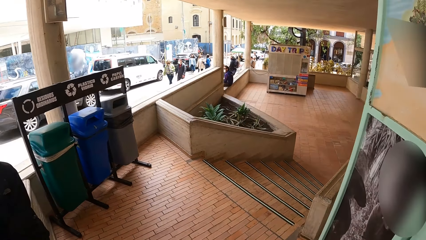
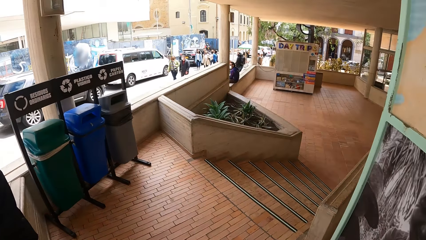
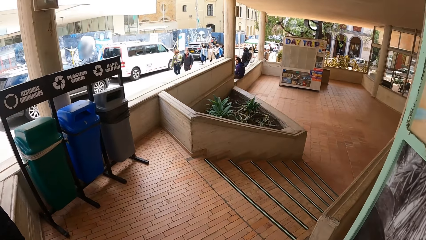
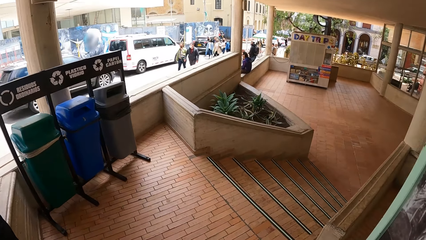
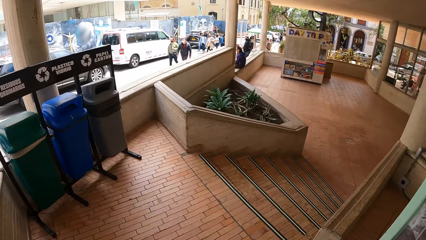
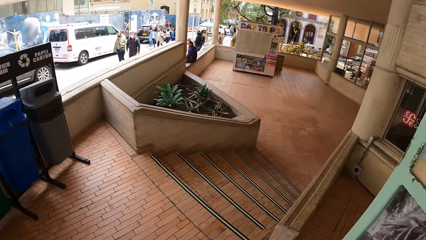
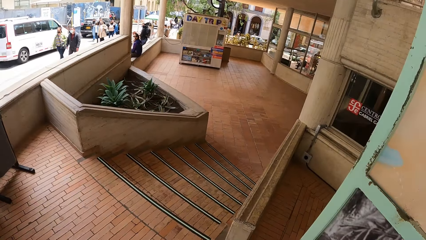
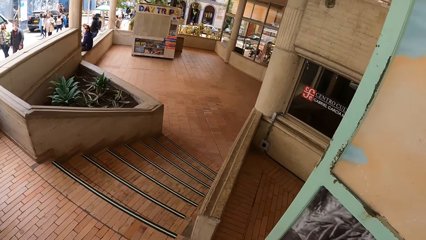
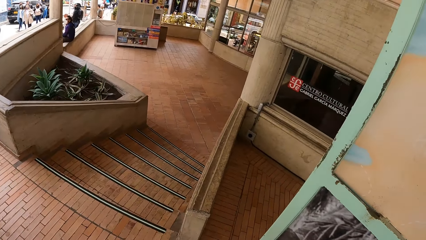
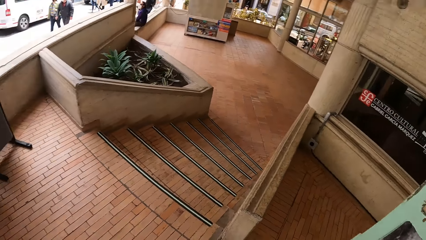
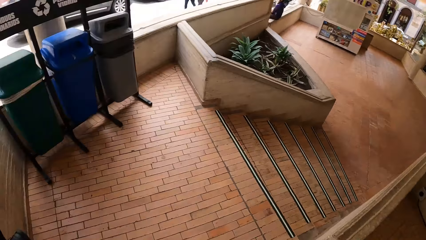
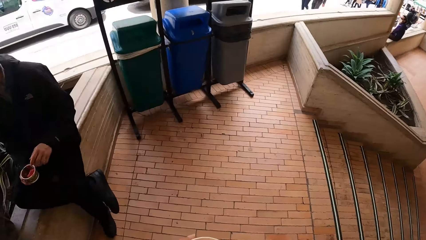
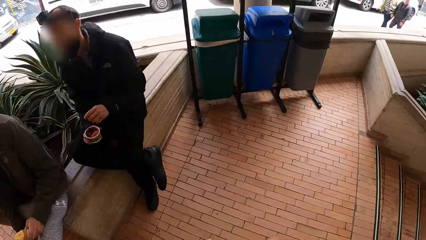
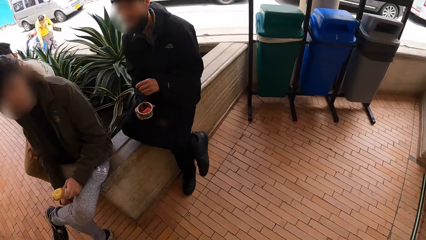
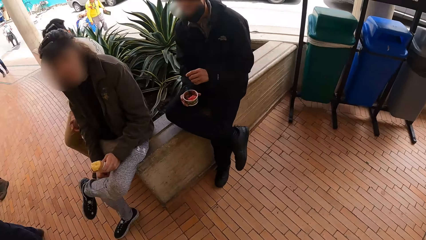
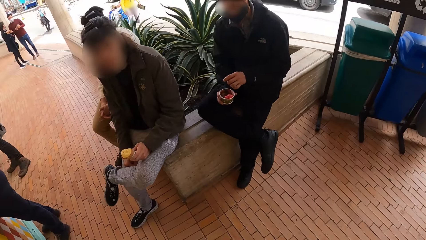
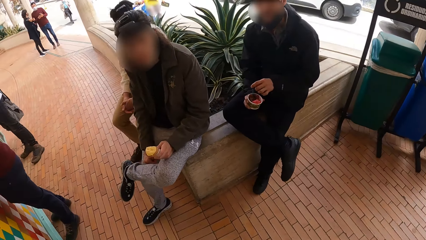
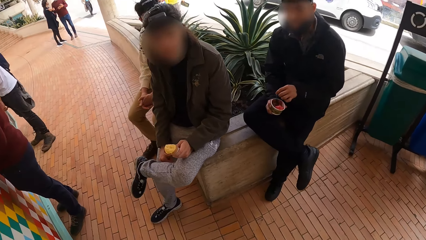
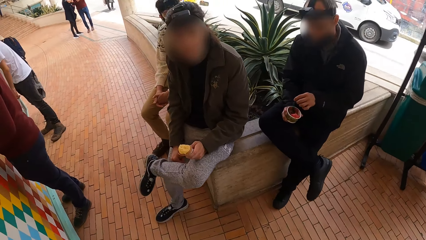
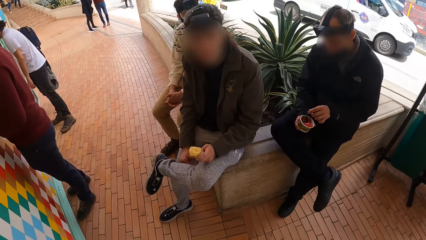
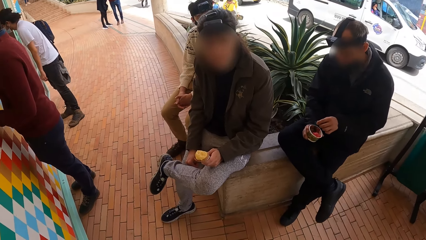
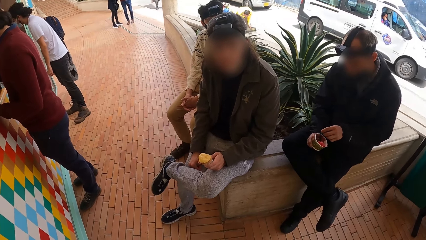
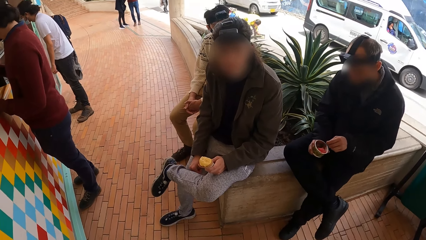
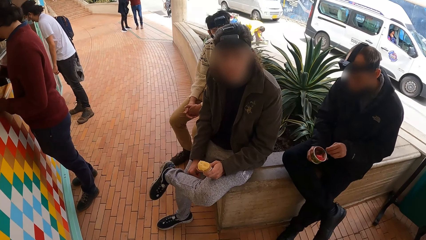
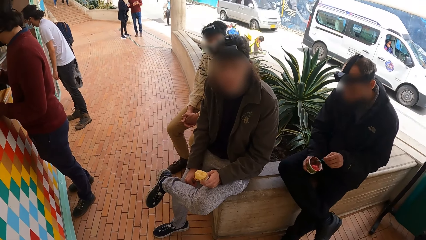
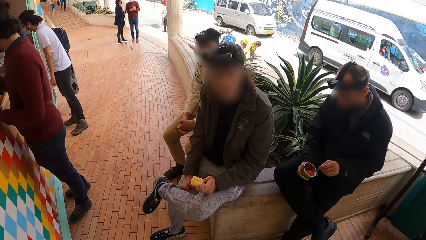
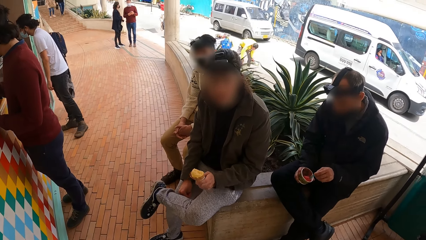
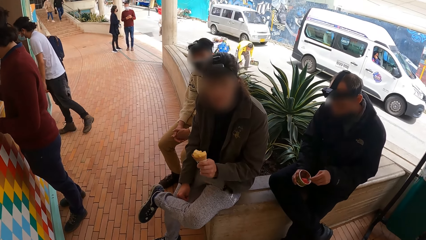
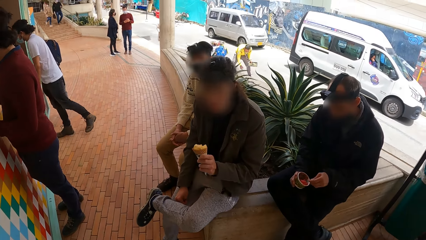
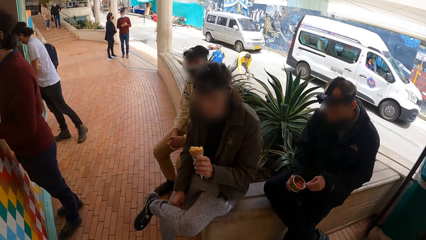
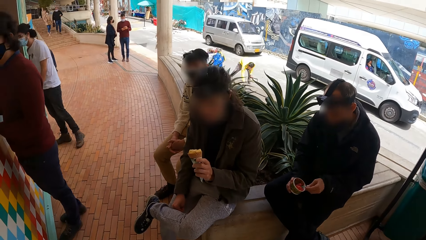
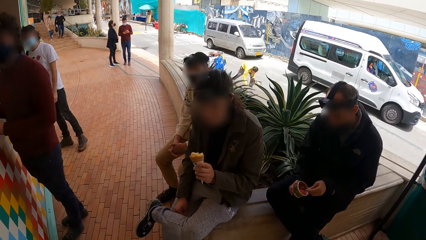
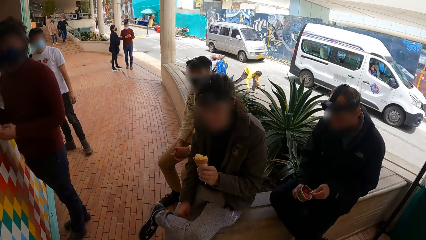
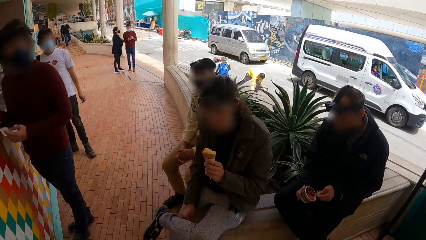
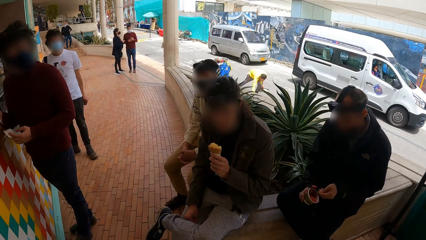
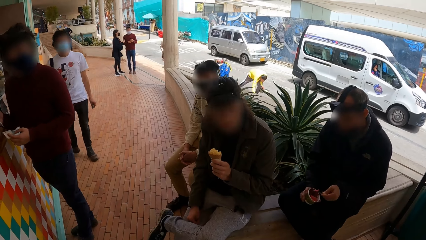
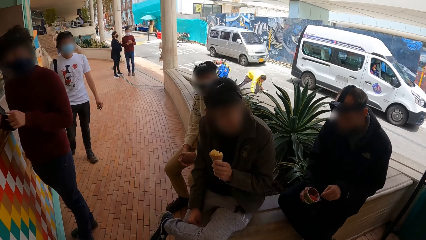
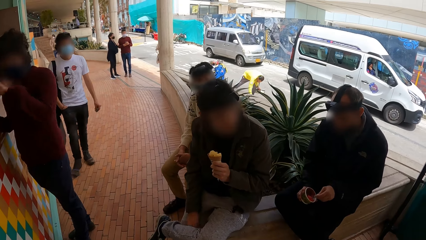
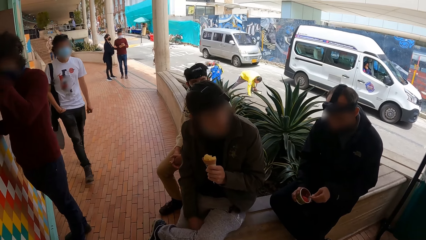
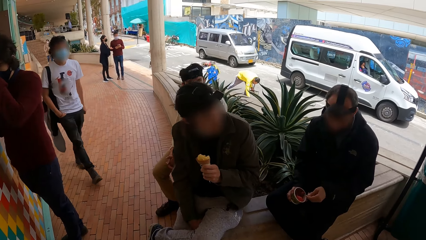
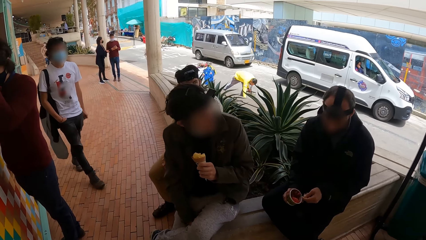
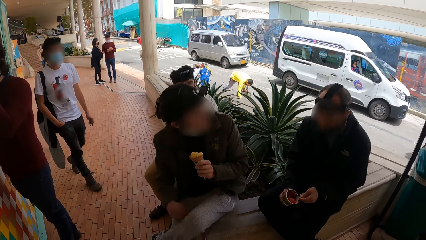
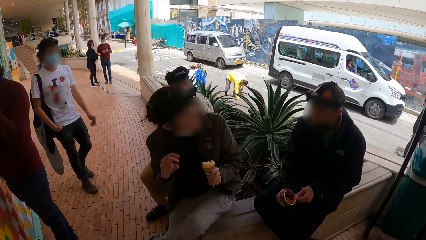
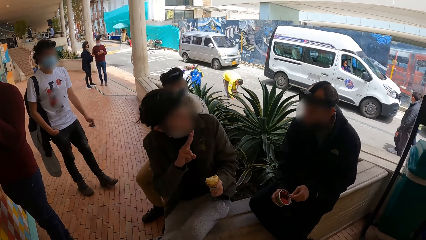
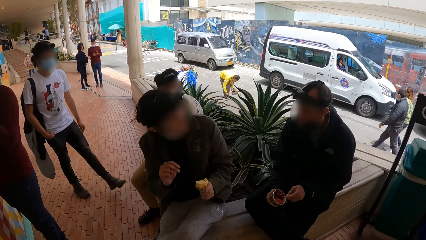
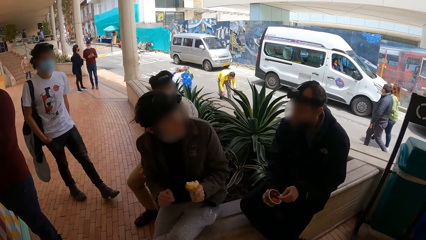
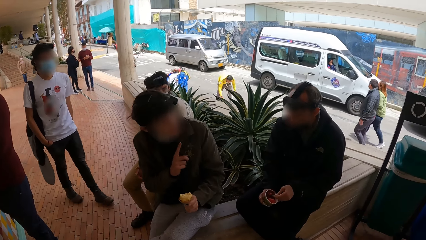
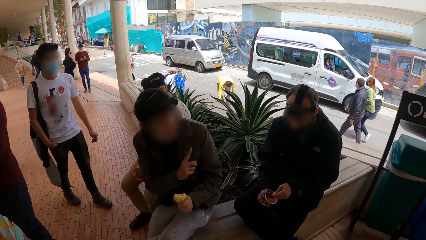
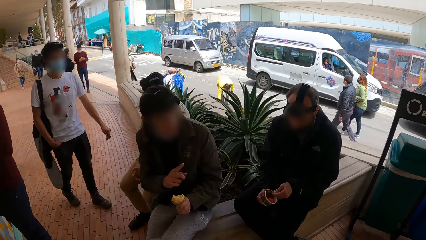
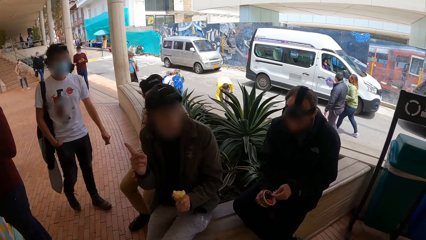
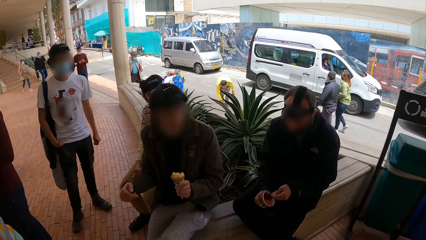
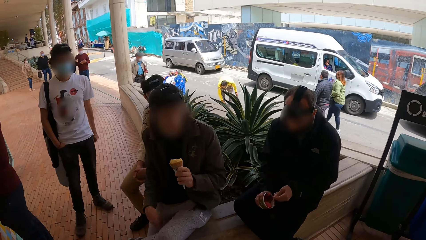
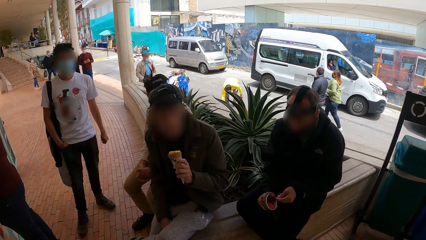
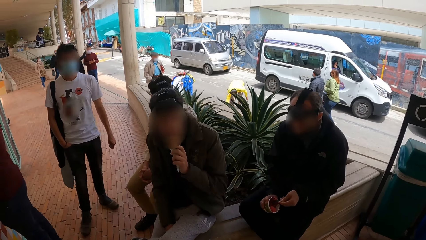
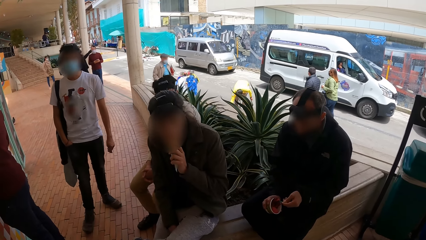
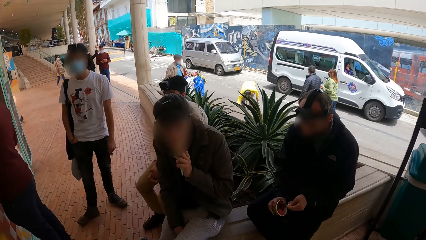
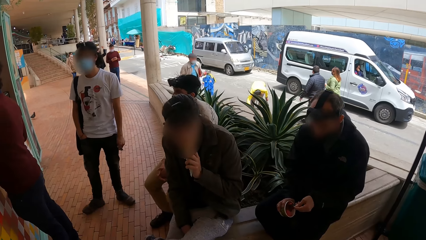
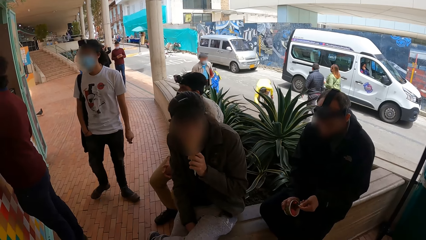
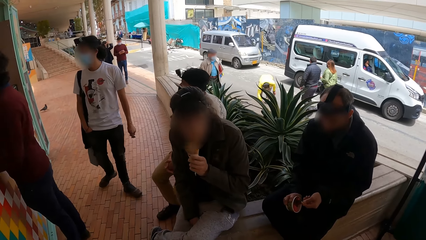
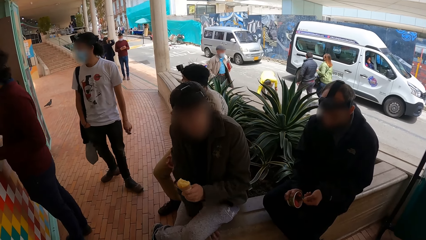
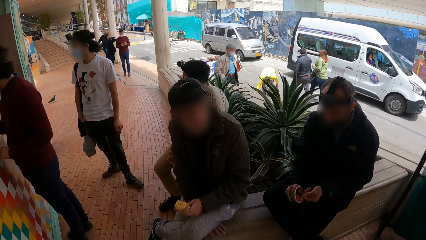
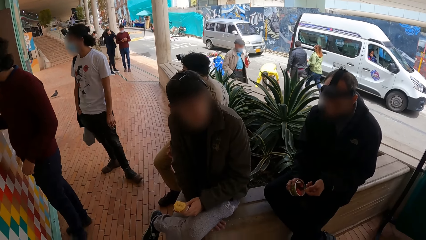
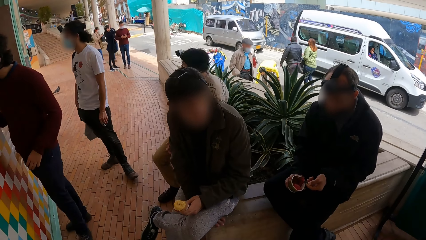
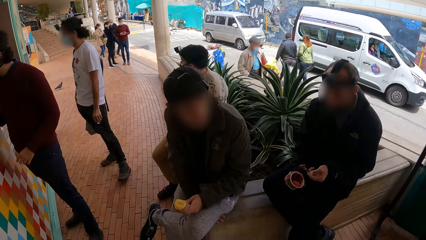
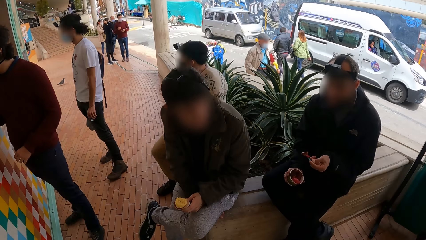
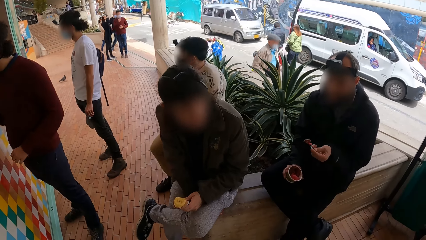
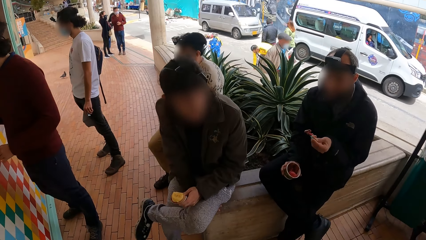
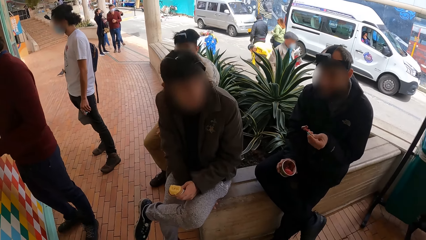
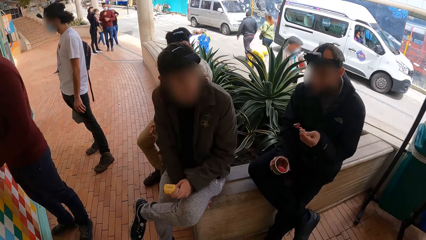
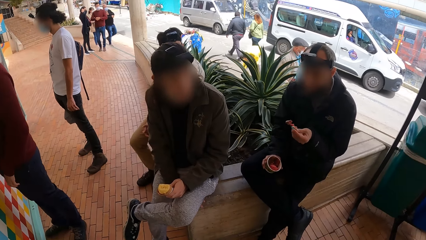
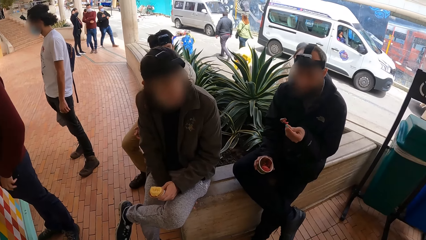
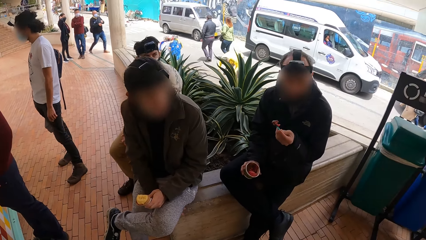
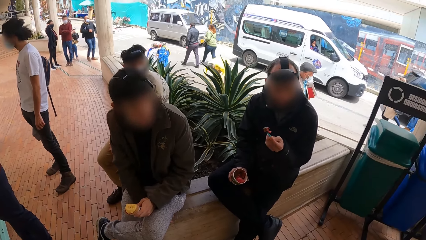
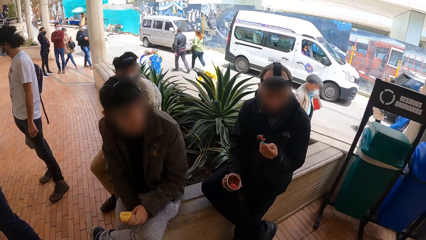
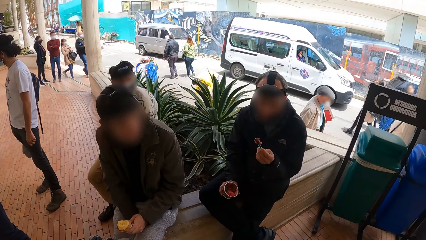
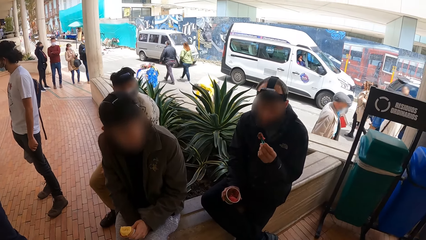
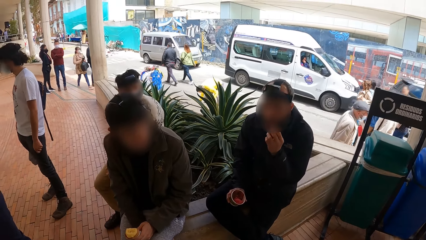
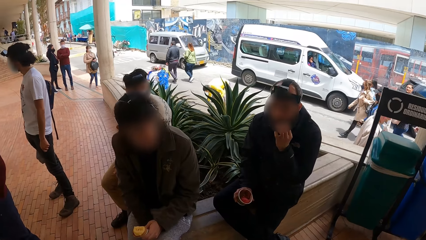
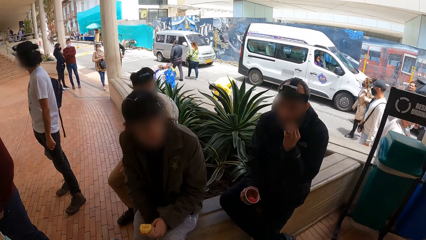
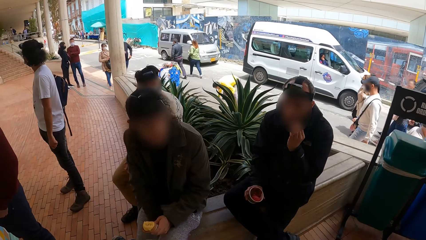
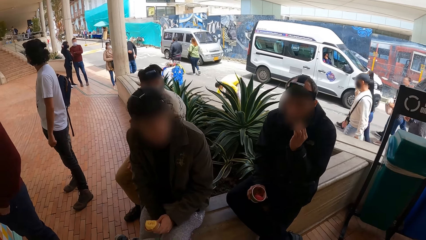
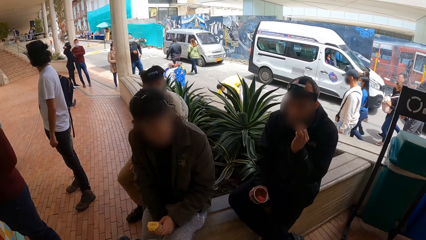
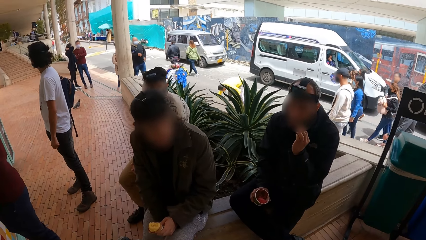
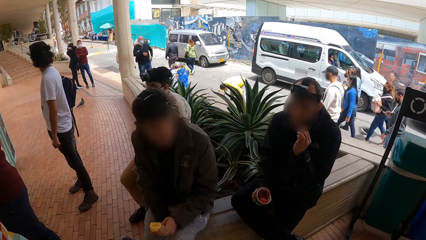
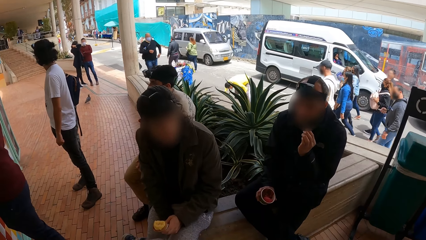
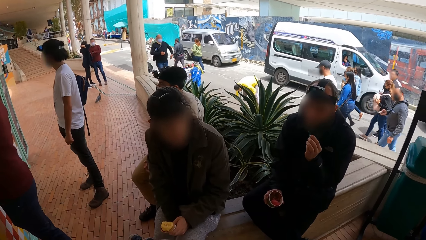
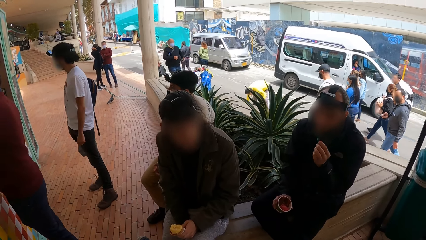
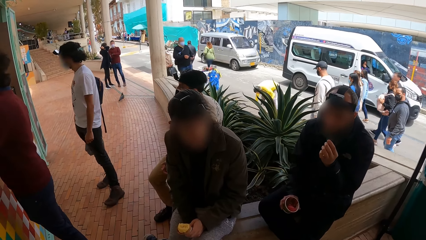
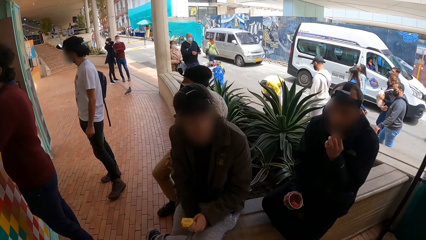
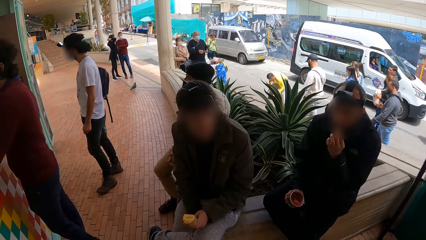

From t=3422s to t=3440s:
The camera wearer turns around. A man raises his left hand. Another man scoops ice-cream from the bowl with the spoon in his right hand. The camera wearer looks around. They interact with the first man and the other man. The first man places his right hand on a fence, licks the ice-cream on the cone in his left hand, and places his left hand on his left lap. The other man puts the ice-cream in his mouth with the spoon in his left hand.
